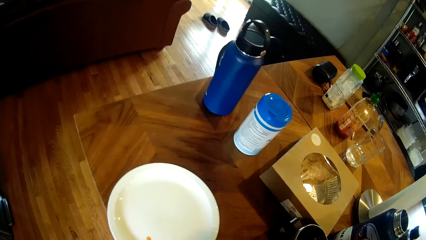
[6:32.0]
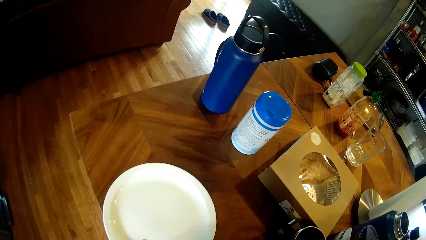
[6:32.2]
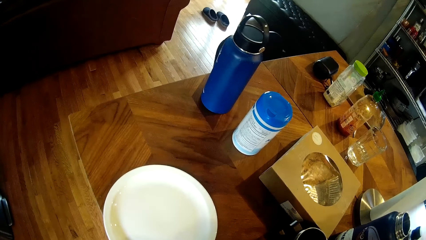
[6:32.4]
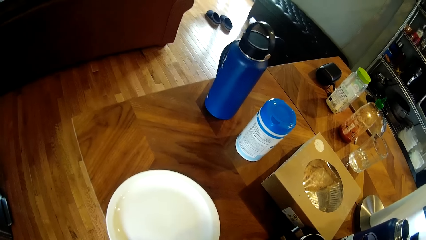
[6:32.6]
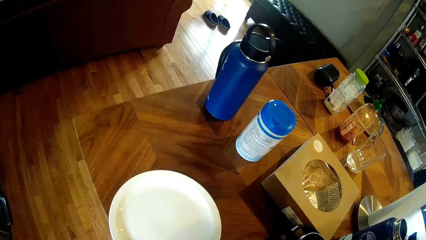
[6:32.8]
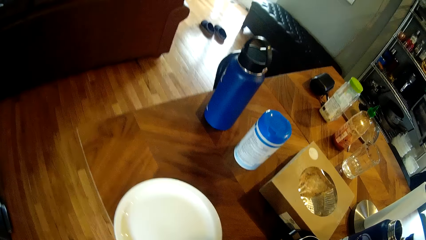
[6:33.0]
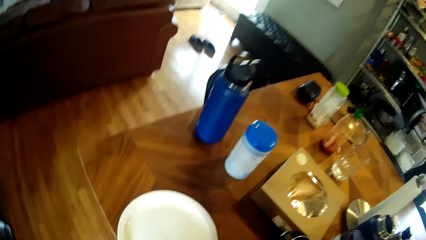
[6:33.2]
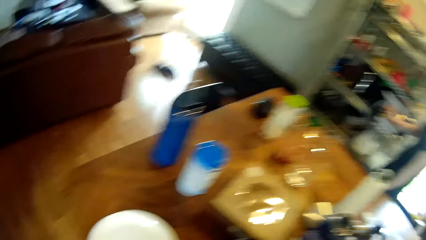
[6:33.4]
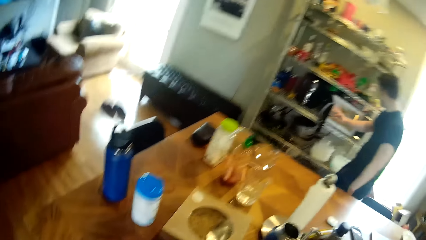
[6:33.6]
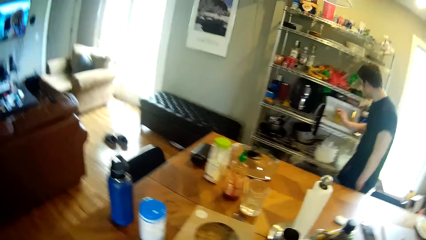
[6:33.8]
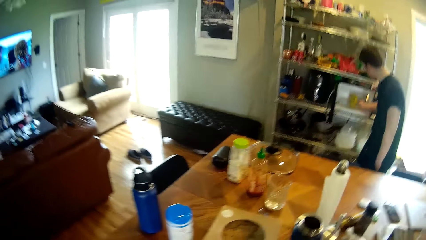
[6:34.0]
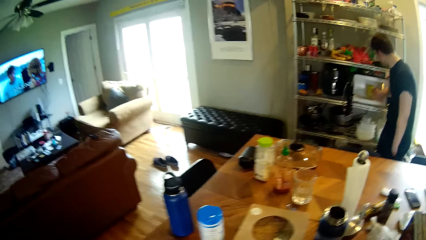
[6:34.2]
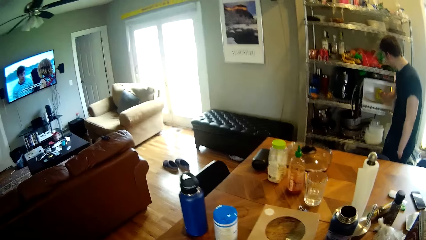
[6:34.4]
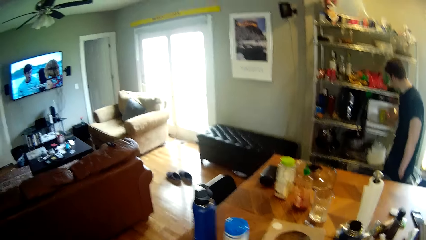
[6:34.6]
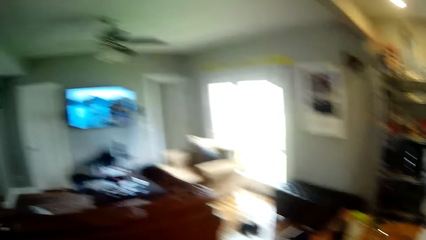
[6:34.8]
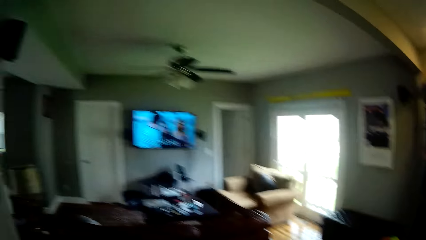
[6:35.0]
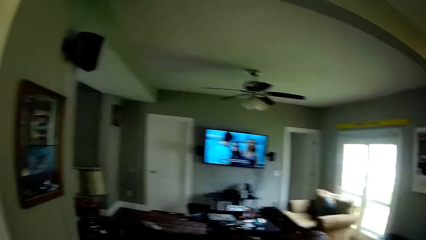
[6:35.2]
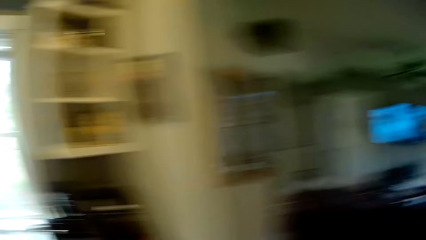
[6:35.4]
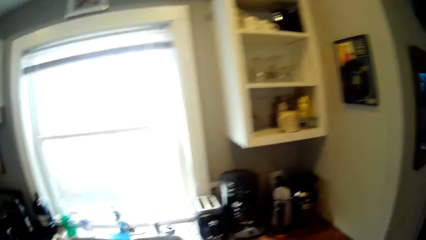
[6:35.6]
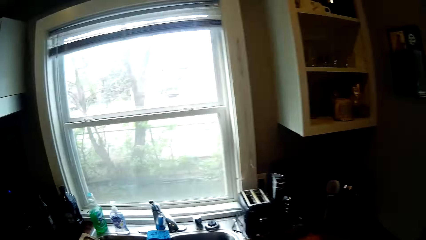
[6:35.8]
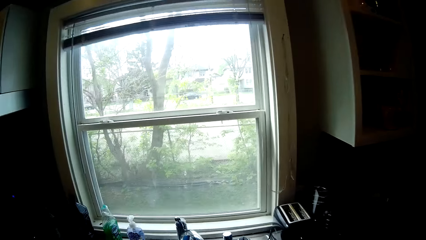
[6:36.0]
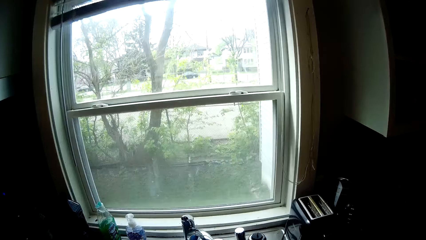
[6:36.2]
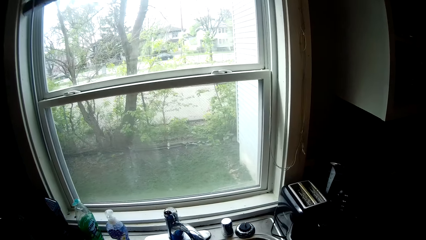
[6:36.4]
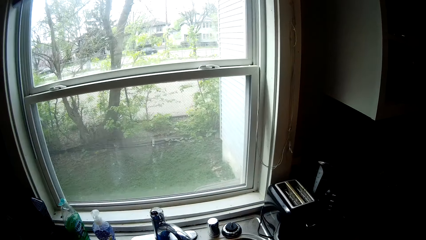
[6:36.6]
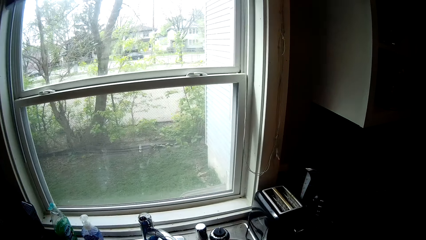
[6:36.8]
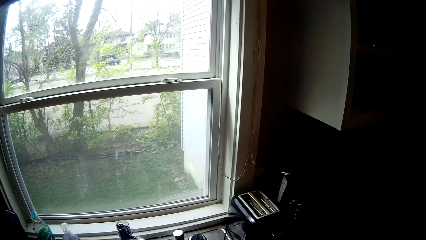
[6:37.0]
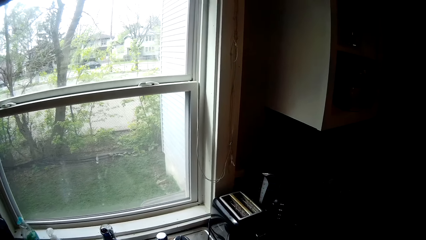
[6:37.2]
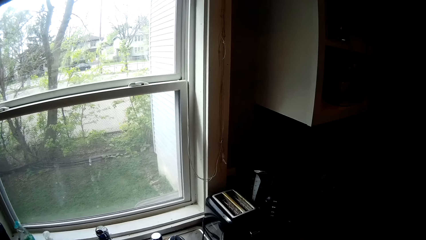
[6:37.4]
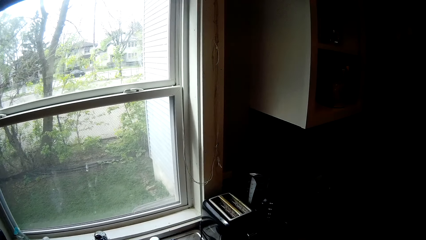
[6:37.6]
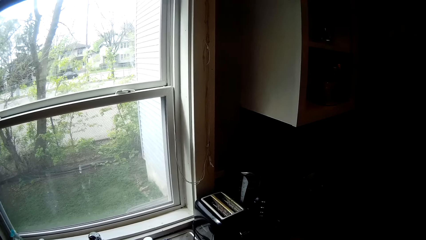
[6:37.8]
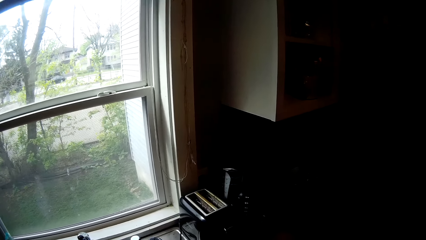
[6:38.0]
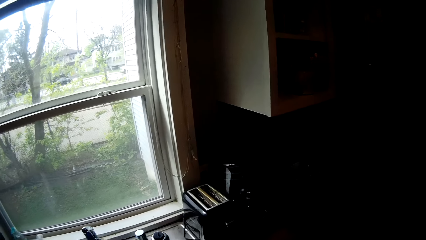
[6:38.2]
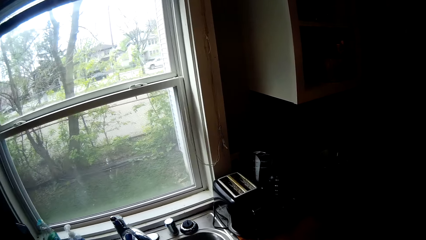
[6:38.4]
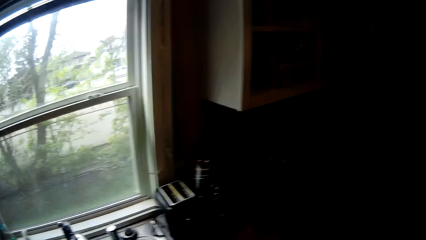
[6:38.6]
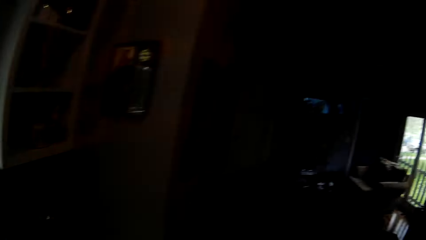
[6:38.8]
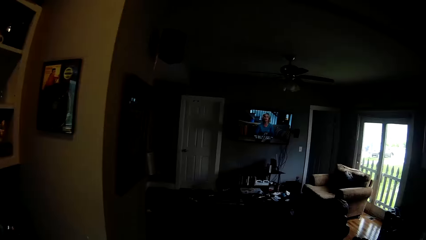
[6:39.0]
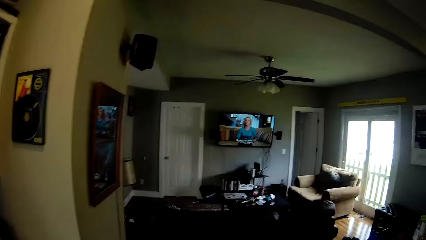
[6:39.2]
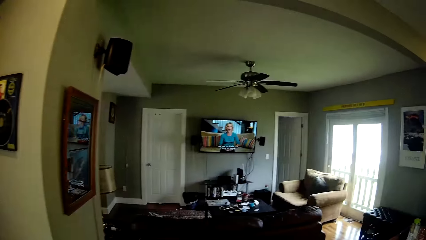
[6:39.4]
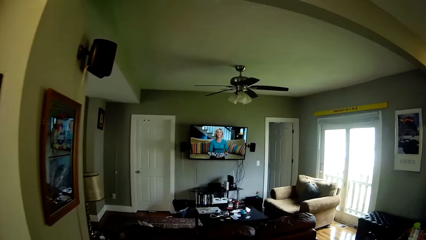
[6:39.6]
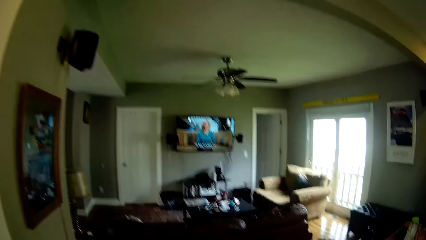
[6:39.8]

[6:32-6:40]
A man opens the microwave on the rack with his right hand. The man removes something in the microwave. The man holds a mug in the microwave on the rack with his right hand. The camera wearer walks to a kitchen sink.
